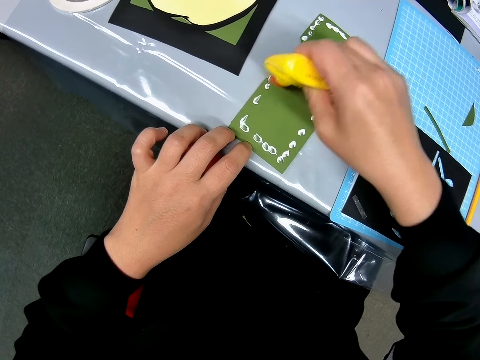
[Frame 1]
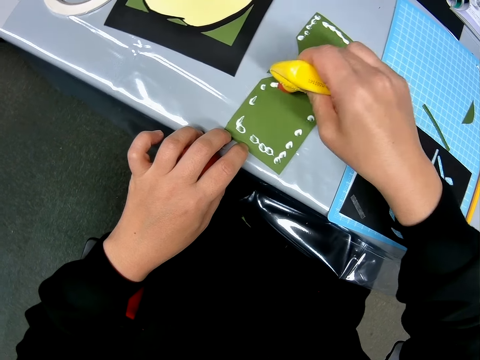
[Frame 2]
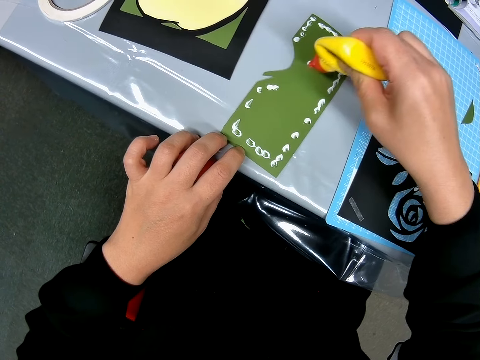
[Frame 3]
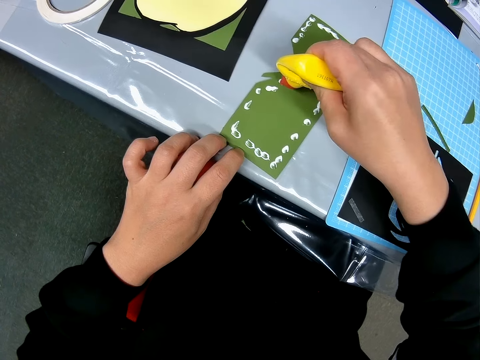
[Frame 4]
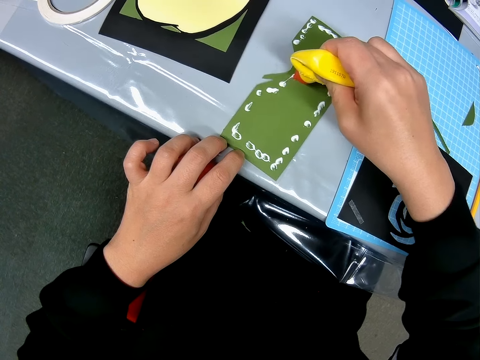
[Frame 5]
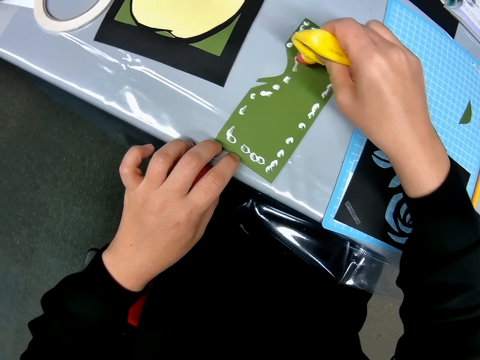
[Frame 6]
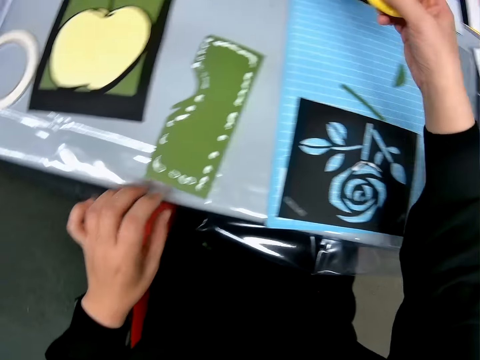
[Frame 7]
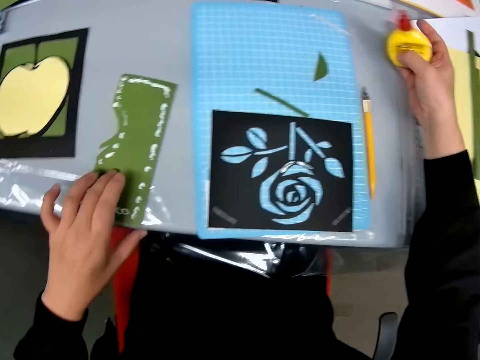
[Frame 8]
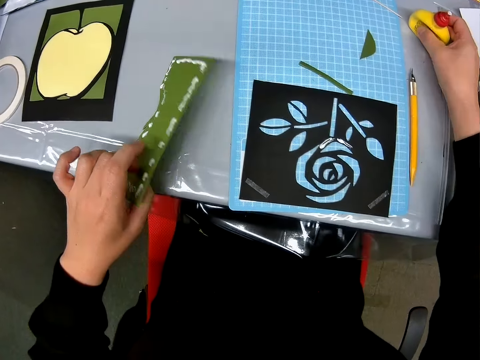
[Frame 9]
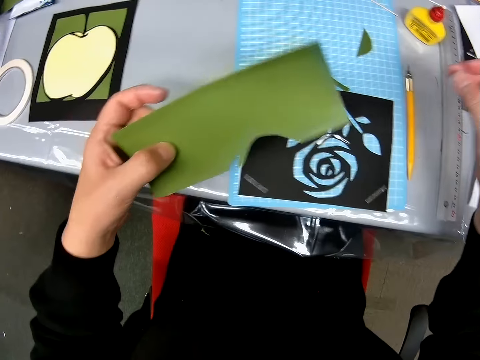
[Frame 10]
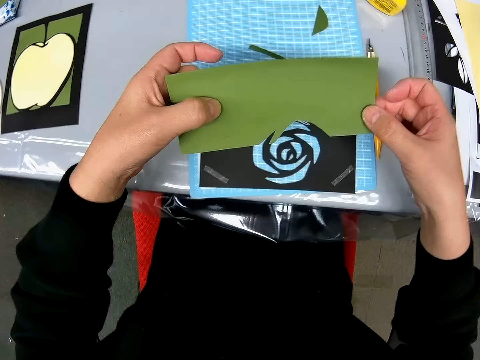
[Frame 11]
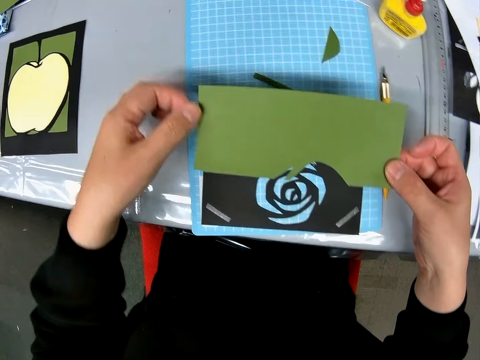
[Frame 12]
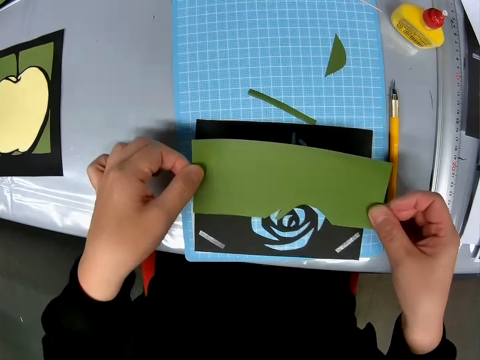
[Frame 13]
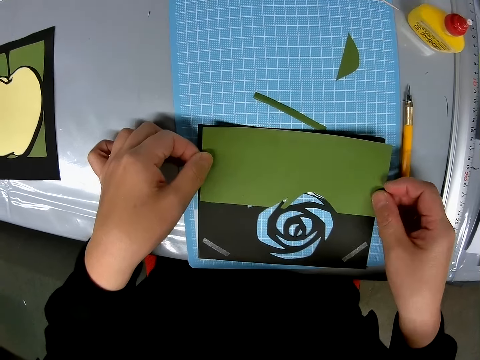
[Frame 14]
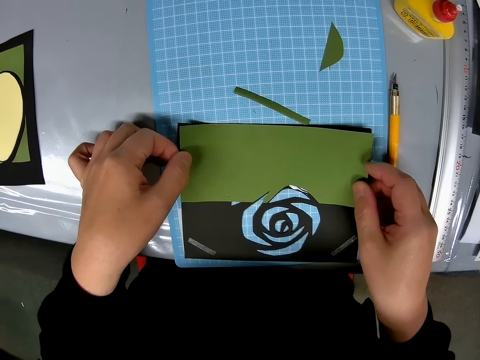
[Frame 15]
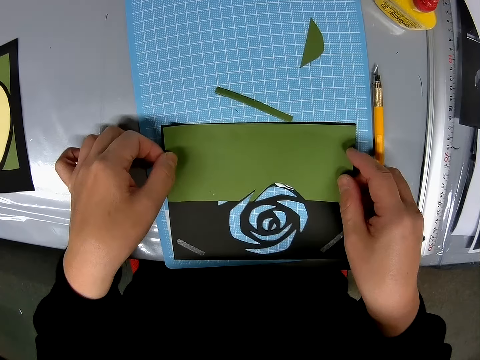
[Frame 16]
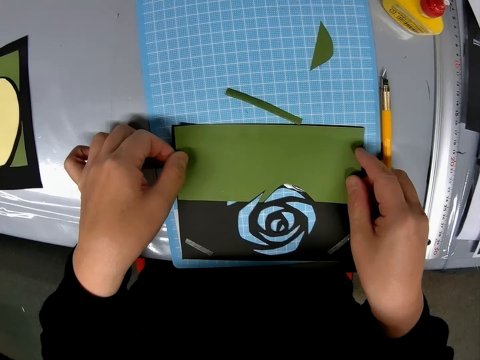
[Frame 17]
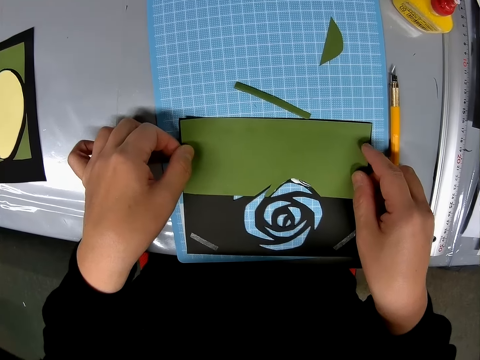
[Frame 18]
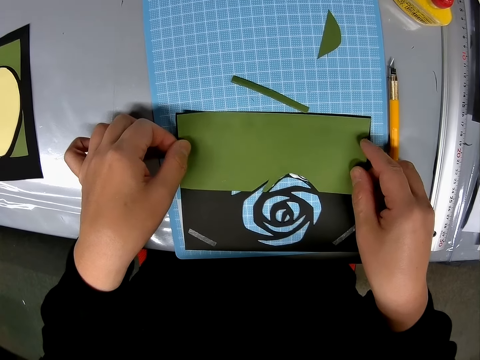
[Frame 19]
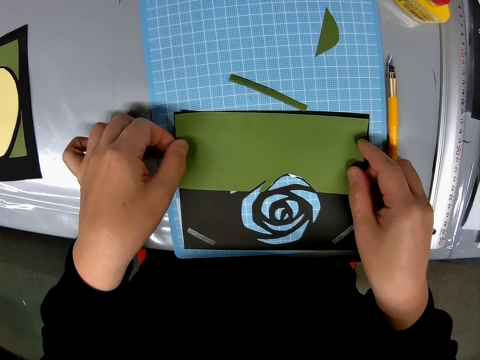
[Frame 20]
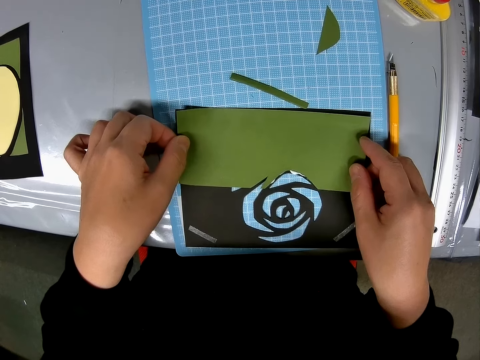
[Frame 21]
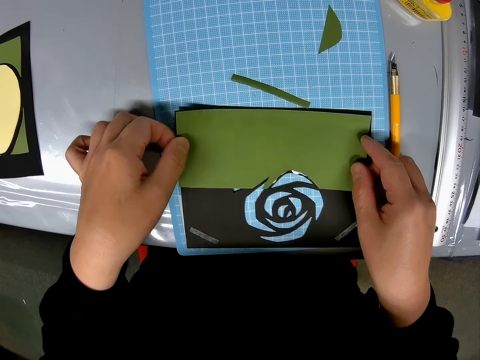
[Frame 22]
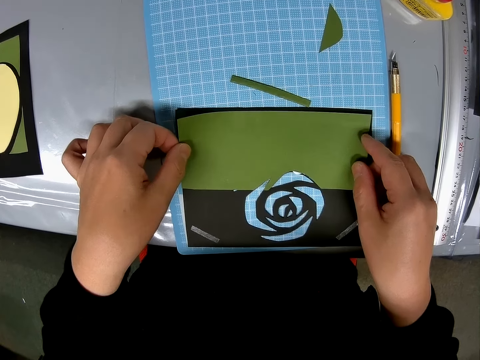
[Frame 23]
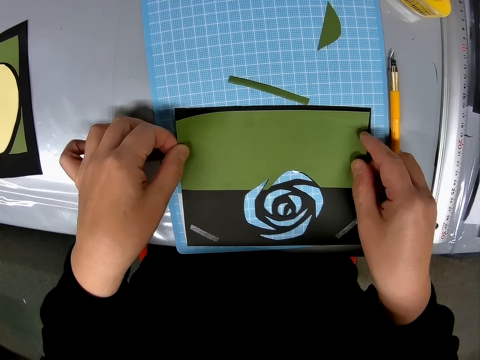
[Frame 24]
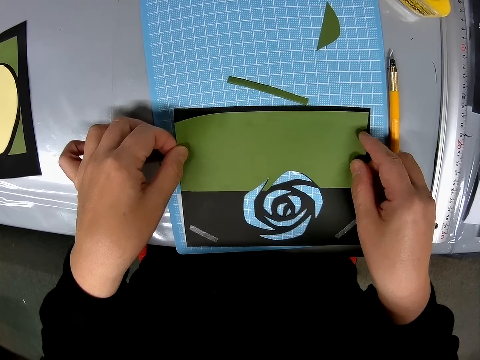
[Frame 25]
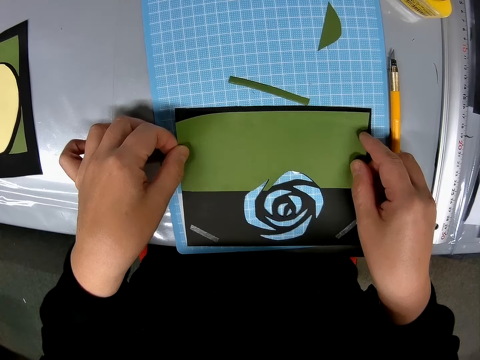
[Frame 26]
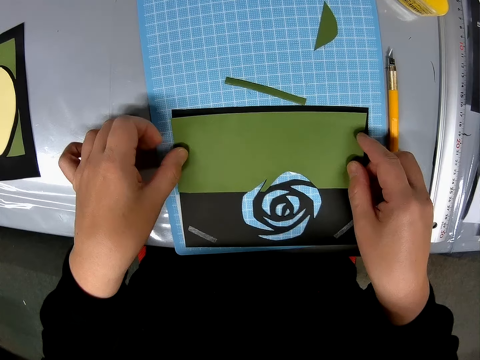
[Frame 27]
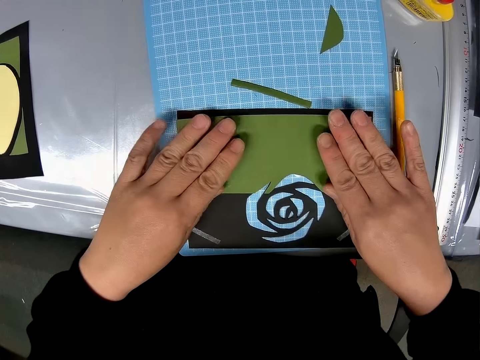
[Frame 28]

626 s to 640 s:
The camera wearer puts the glue on the table. They pick the paper craft from the table. They align the paper craft with the one on the cutting mat. They glue the green sheet to the black designed sheet on the table.

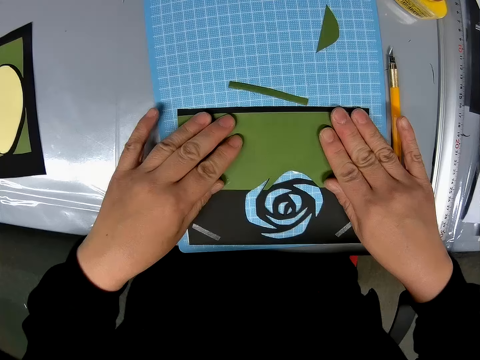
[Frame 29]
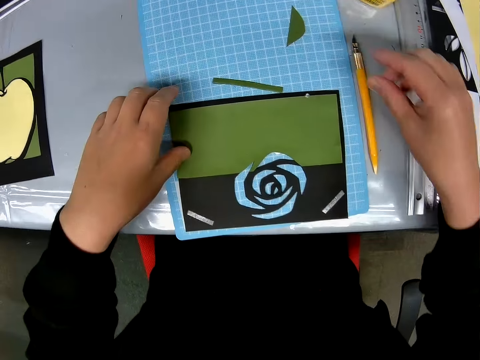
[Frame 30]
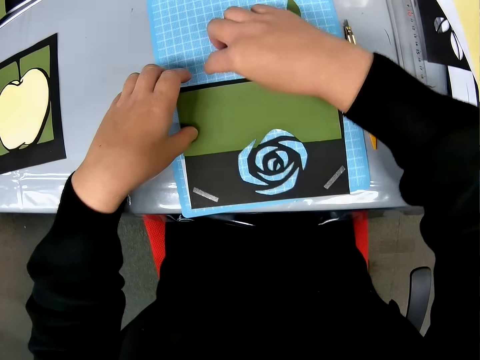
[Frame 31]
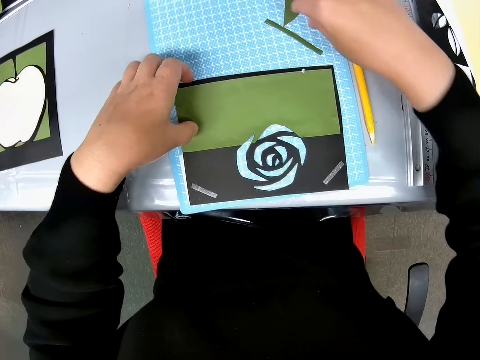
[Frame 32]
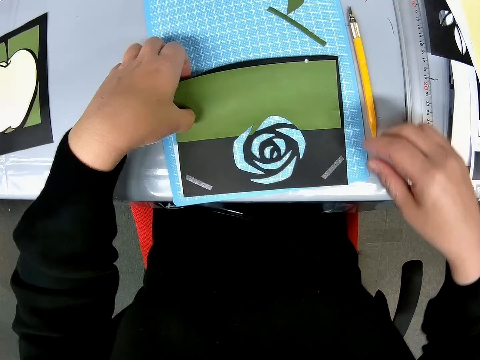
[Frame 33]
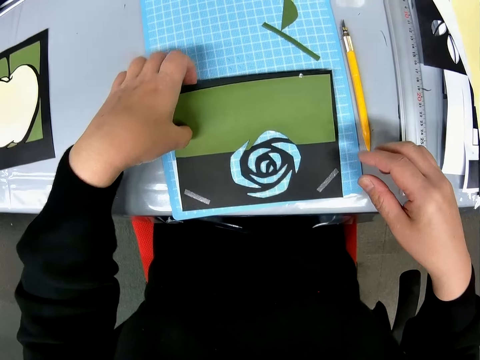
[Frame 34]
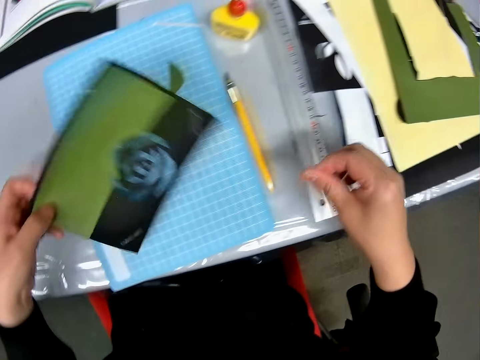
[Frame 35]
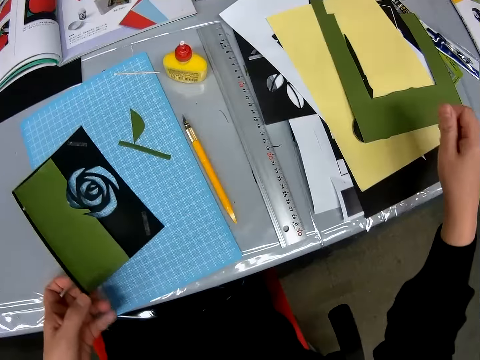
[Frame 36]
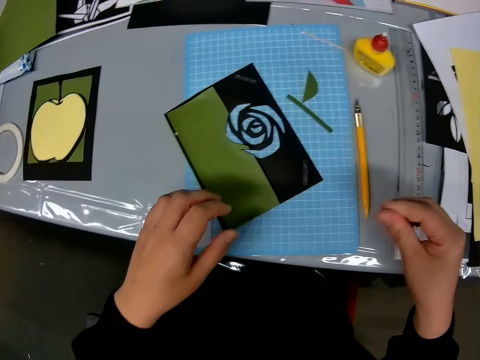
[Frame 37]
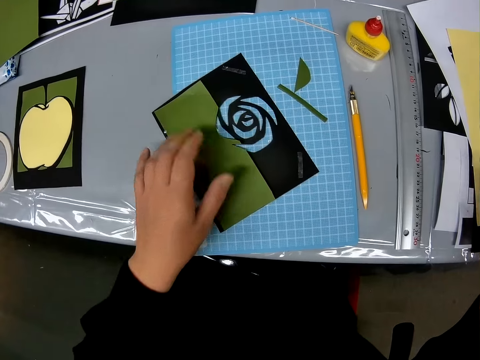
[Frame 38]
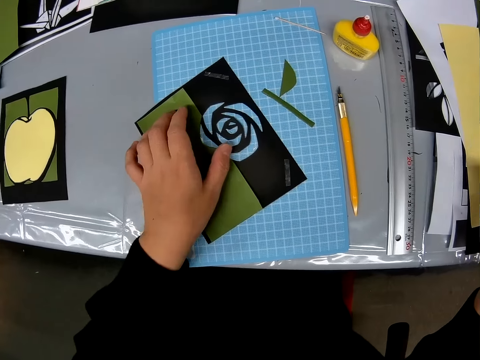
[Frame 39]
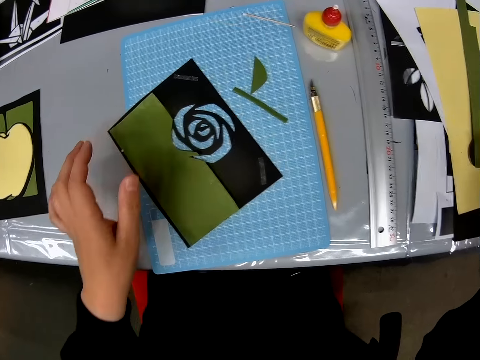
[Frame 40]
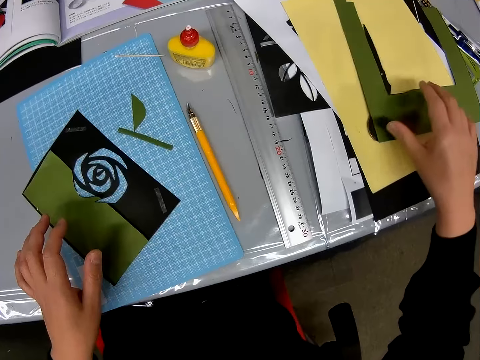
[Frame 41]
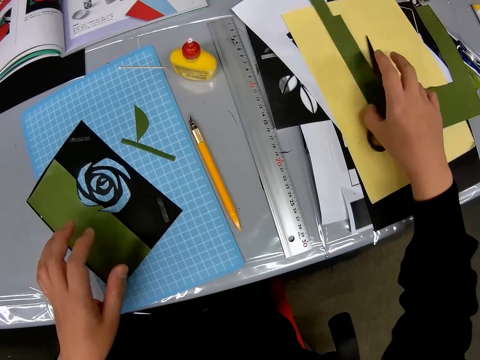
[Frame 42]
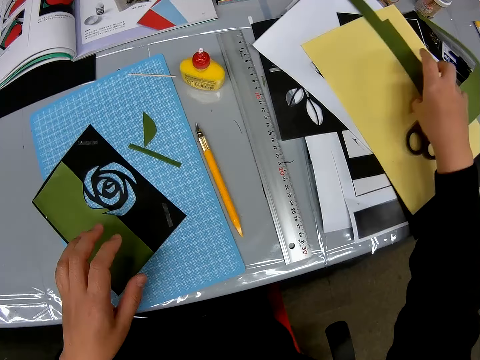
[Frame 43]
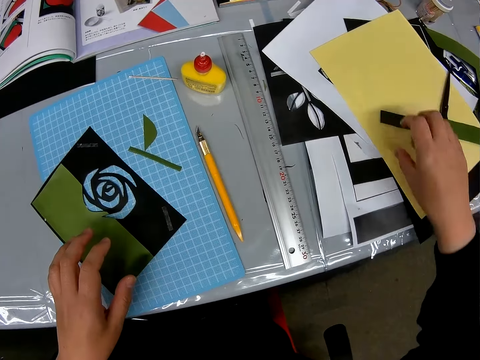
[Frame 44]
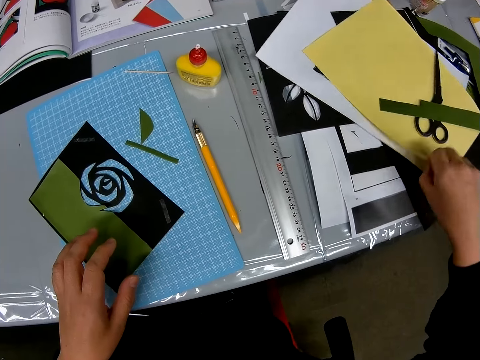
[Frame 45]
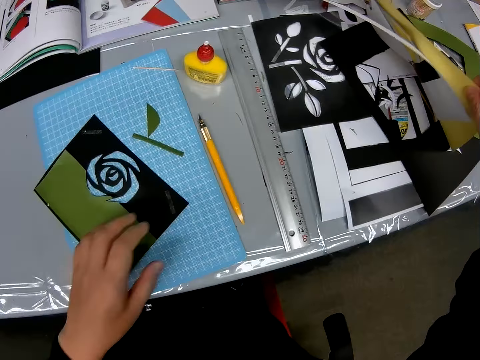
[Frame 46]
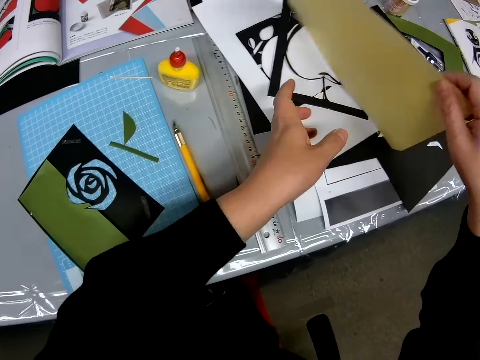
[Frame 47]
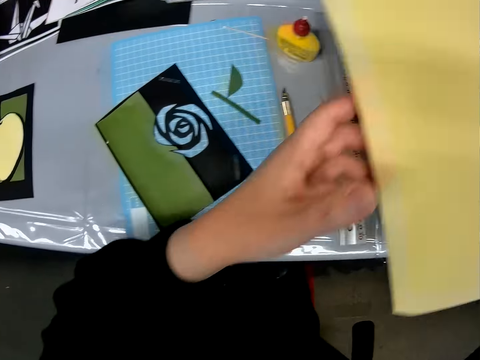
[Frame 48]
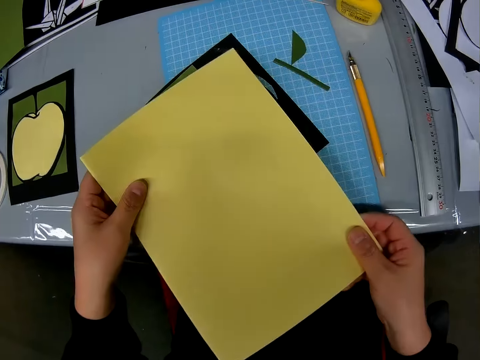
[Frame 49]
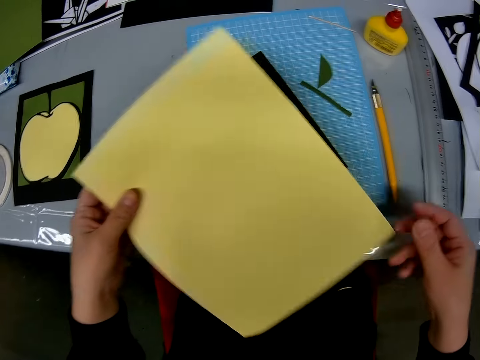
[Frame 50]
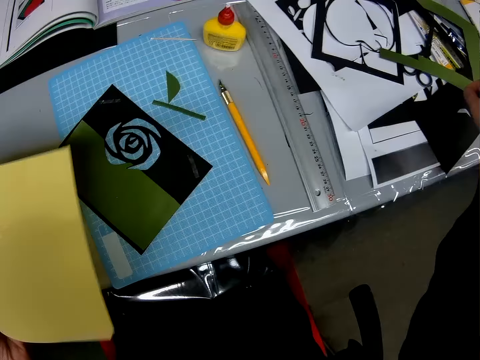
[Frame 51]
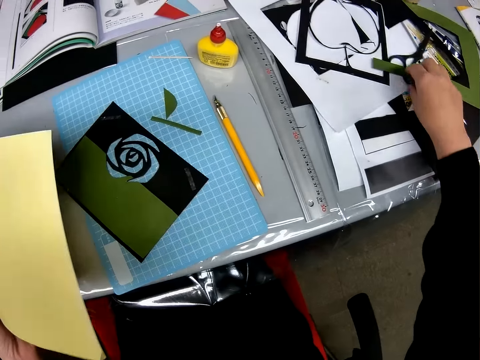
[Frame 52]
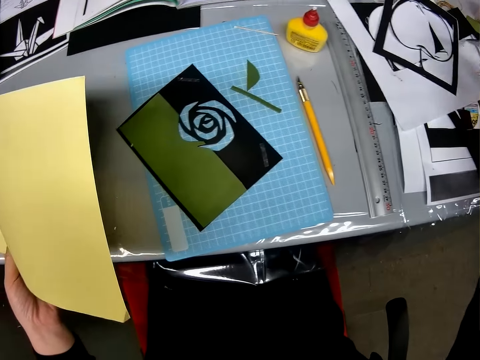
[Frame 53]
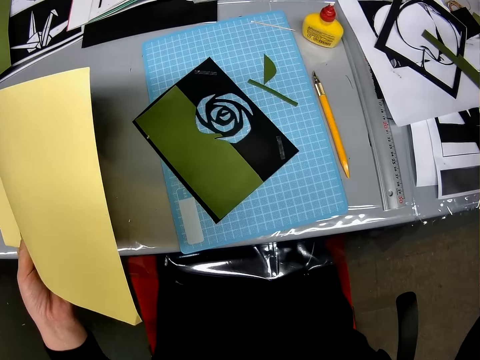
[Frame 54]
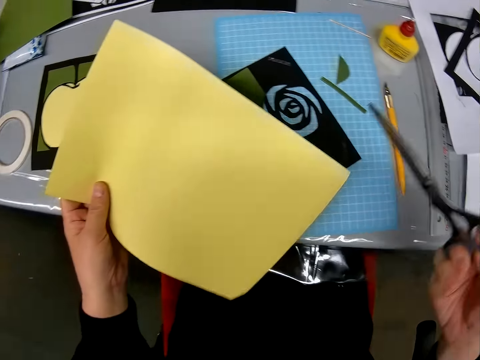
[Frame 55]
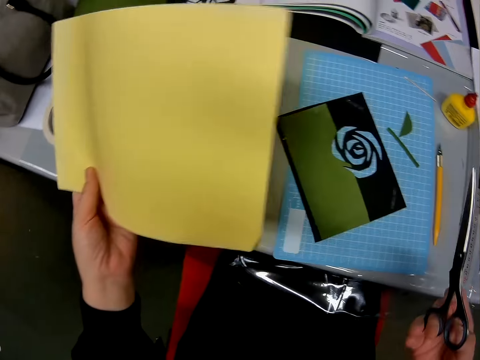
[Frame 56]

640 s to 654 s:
The camera wearer moves the green sheet and the black designed sheet on the table. They pick the paper craft from the cutting mat. They put the paper craft on the cutting mat. They move the paper crafts on the table. They pick up the yellow sheet from the table. They pick up the scissors from the table.
